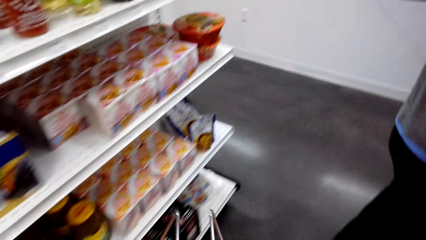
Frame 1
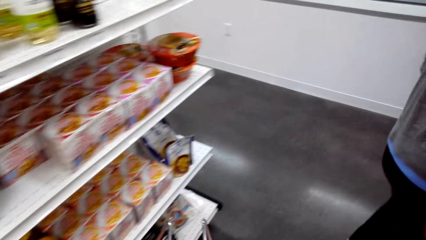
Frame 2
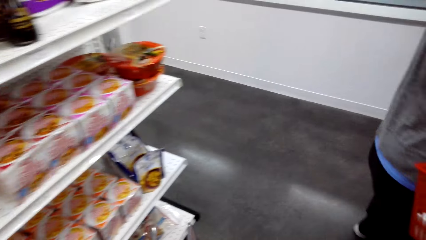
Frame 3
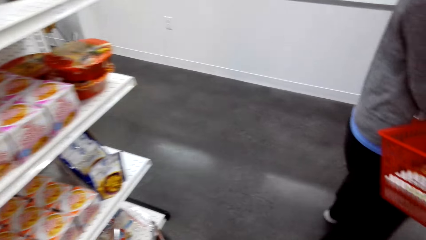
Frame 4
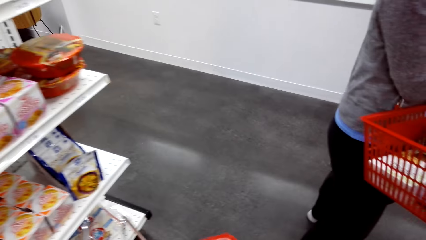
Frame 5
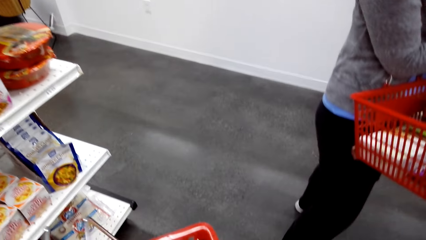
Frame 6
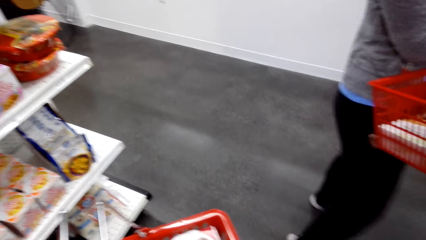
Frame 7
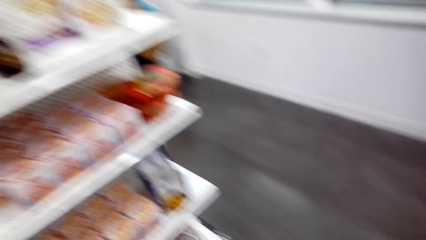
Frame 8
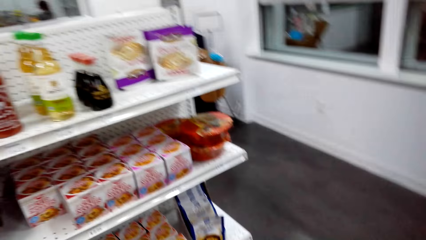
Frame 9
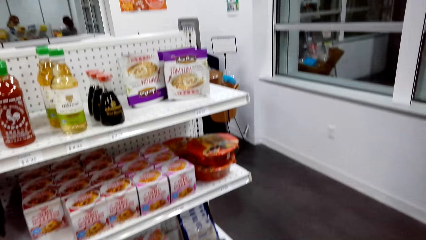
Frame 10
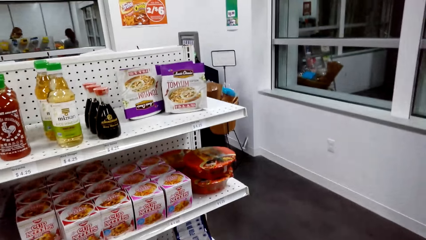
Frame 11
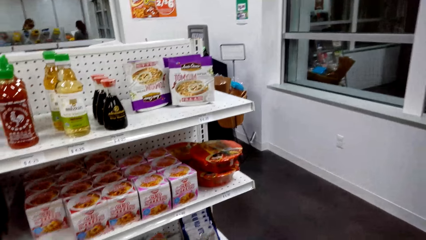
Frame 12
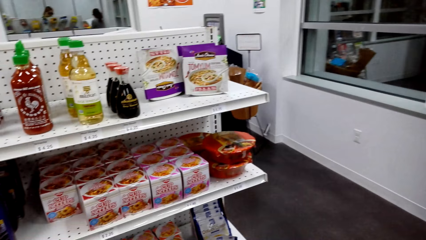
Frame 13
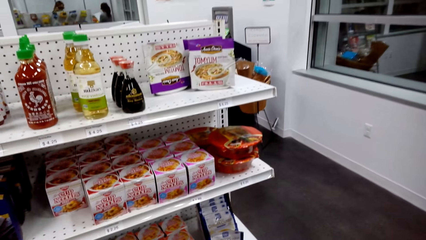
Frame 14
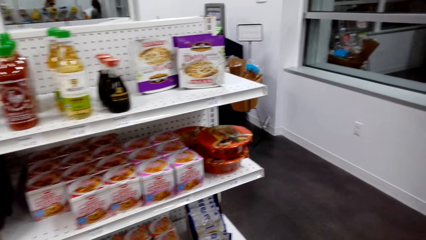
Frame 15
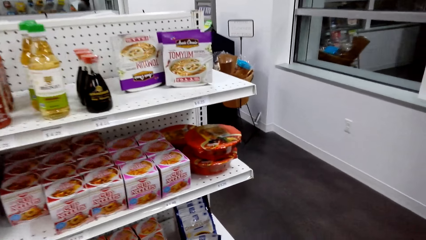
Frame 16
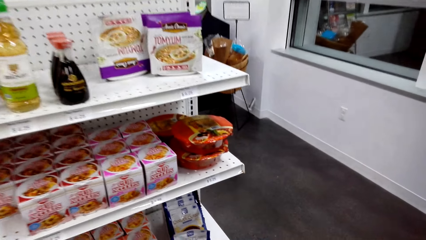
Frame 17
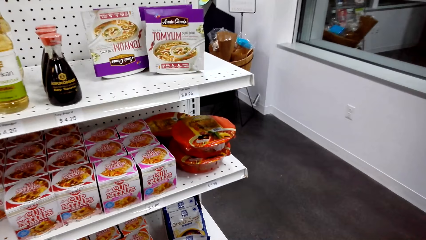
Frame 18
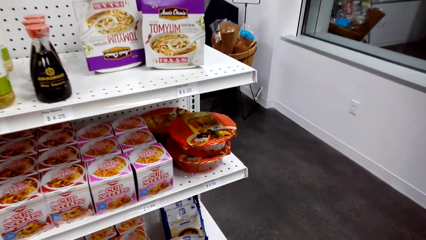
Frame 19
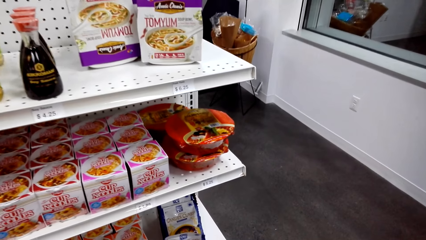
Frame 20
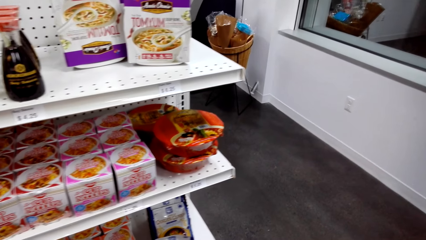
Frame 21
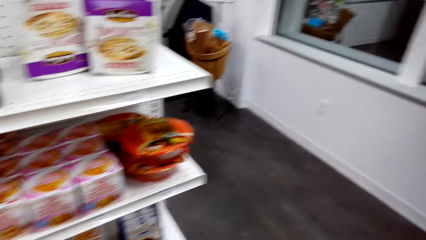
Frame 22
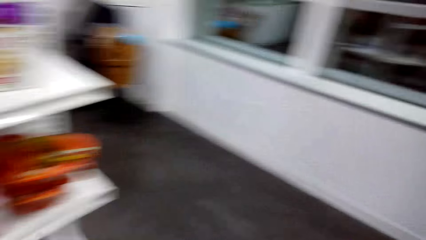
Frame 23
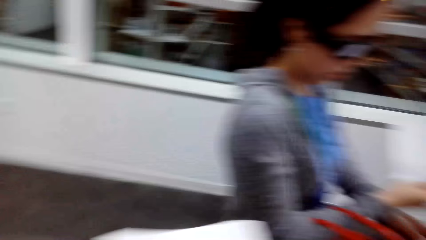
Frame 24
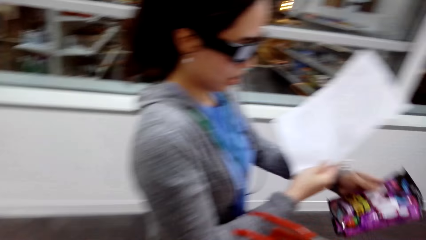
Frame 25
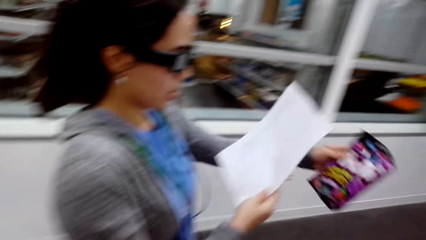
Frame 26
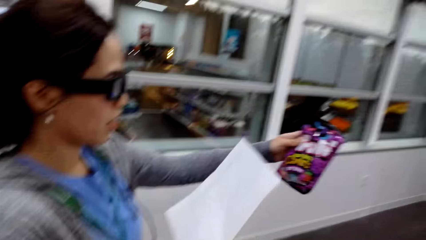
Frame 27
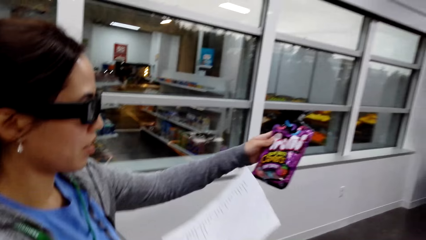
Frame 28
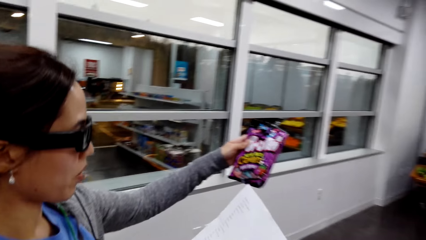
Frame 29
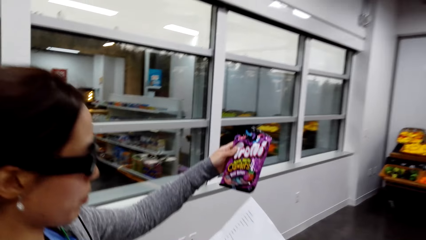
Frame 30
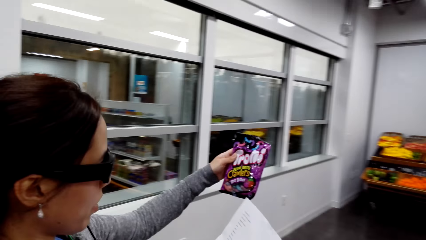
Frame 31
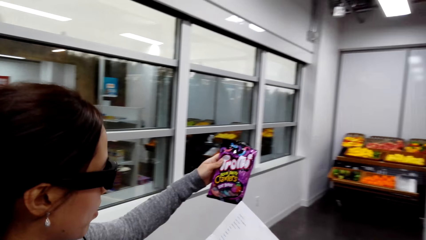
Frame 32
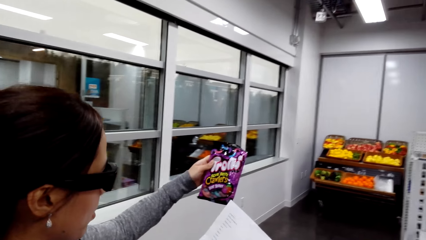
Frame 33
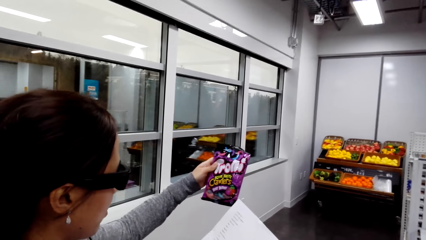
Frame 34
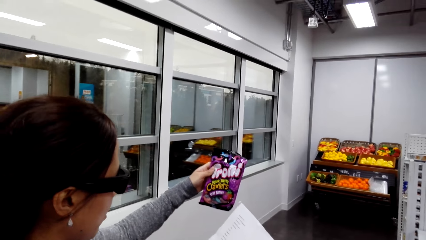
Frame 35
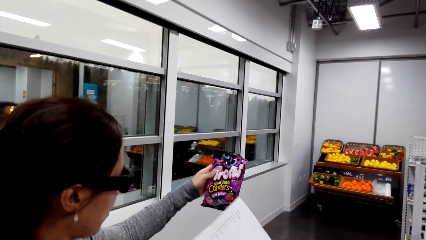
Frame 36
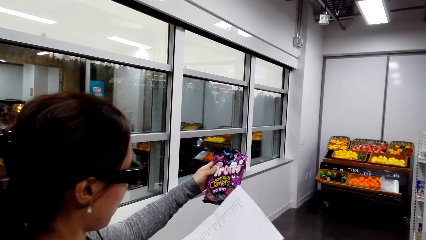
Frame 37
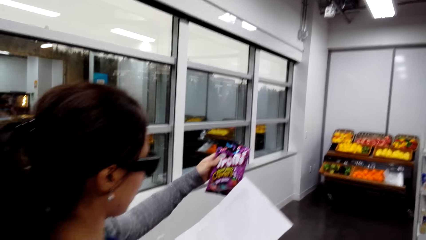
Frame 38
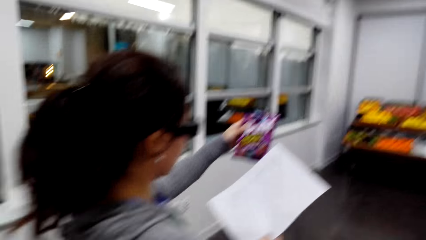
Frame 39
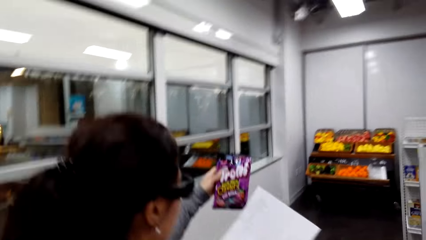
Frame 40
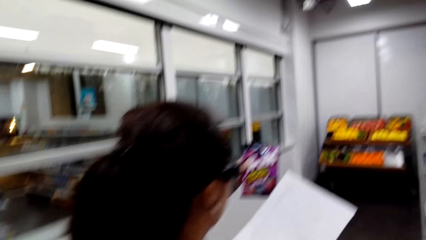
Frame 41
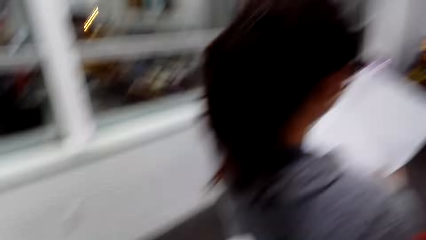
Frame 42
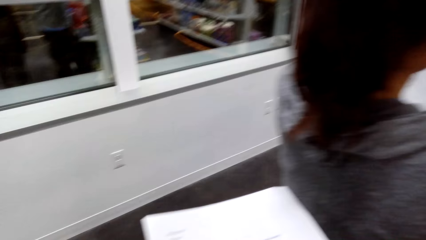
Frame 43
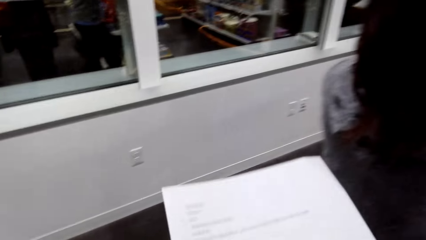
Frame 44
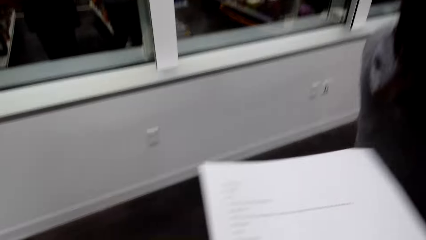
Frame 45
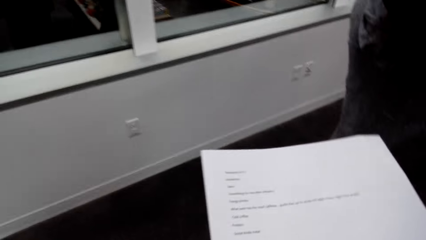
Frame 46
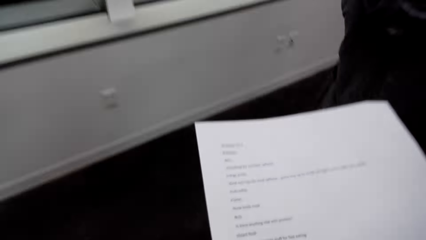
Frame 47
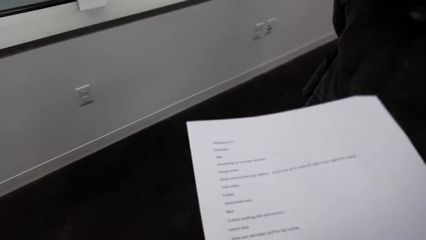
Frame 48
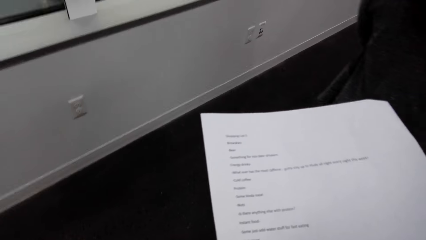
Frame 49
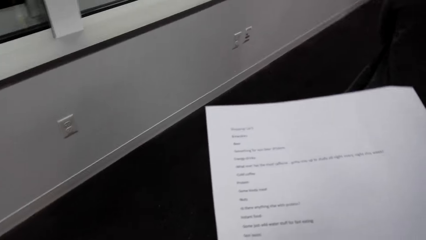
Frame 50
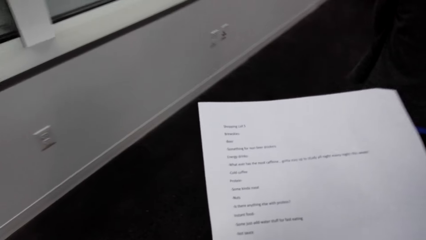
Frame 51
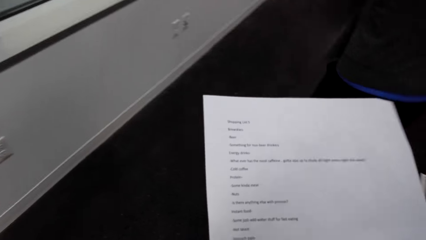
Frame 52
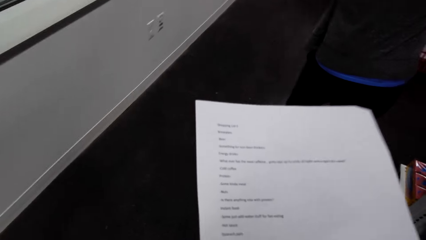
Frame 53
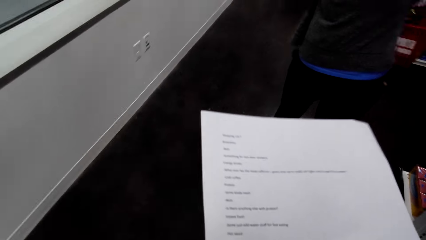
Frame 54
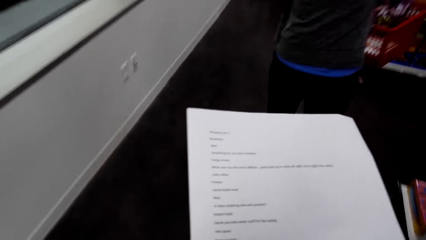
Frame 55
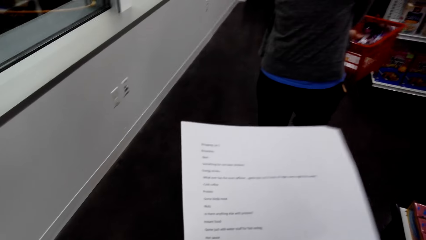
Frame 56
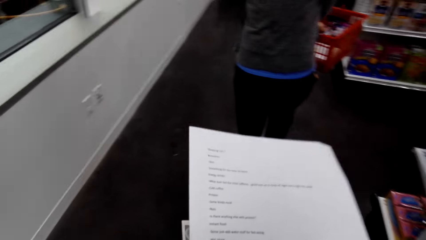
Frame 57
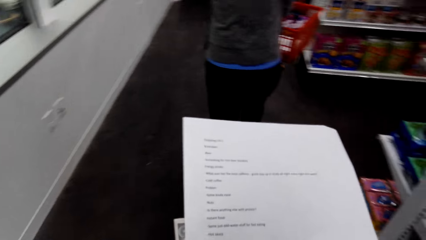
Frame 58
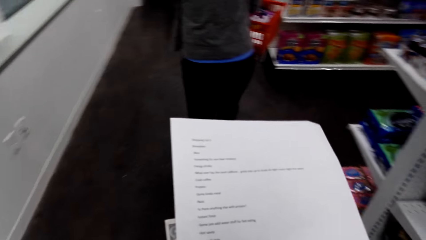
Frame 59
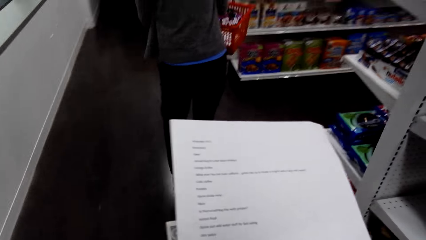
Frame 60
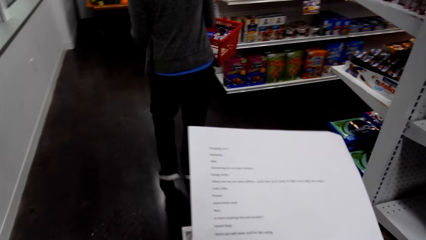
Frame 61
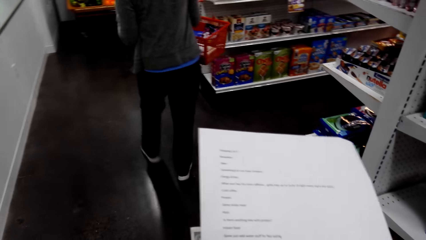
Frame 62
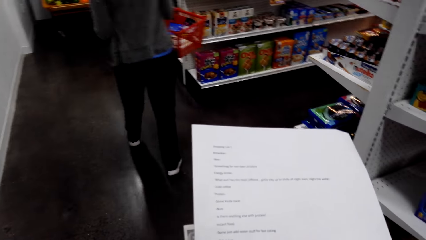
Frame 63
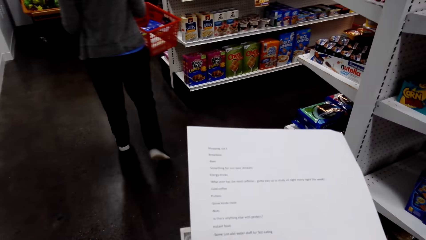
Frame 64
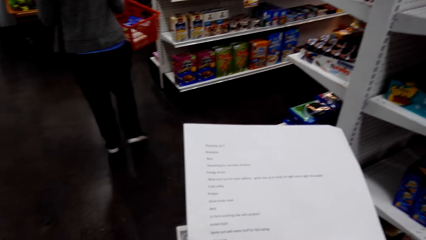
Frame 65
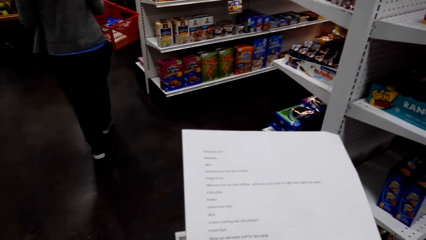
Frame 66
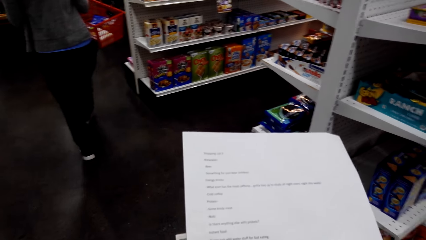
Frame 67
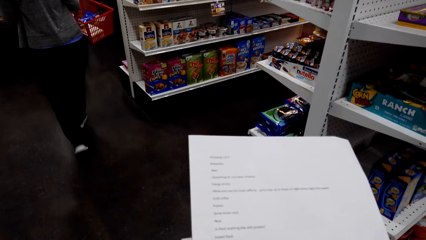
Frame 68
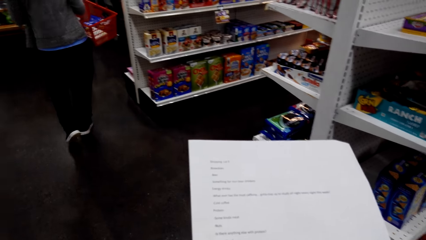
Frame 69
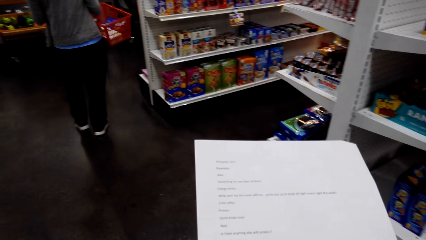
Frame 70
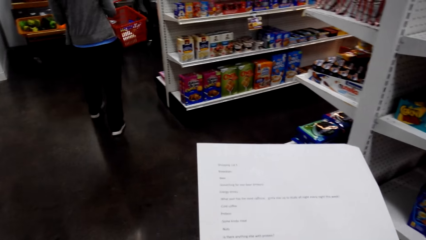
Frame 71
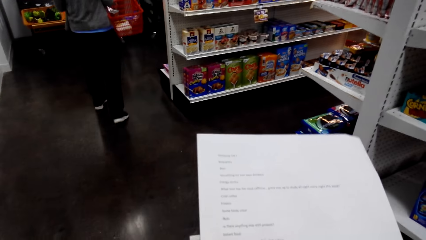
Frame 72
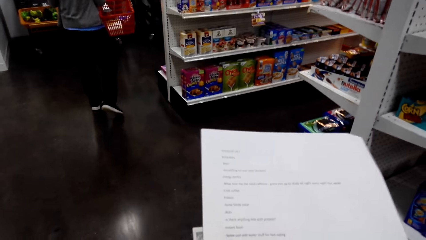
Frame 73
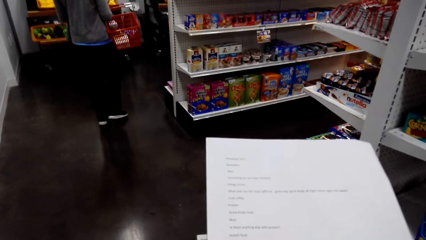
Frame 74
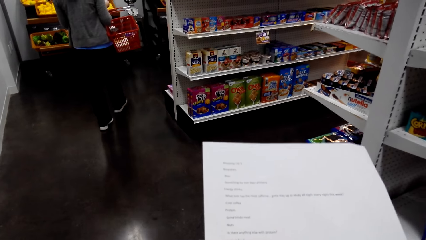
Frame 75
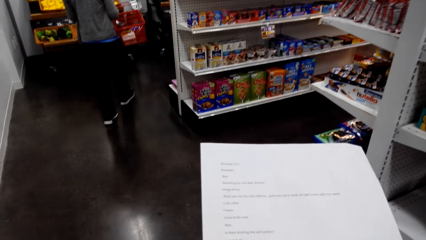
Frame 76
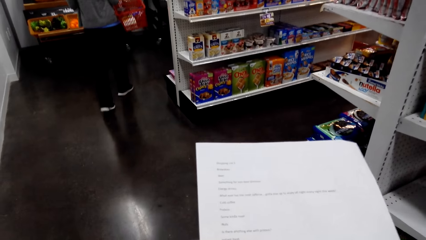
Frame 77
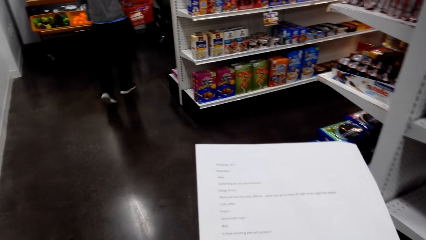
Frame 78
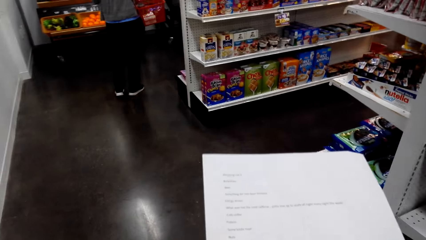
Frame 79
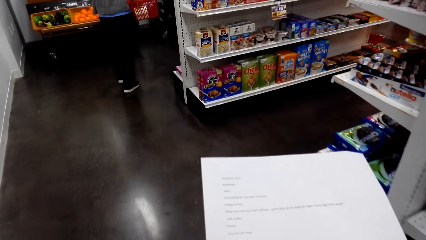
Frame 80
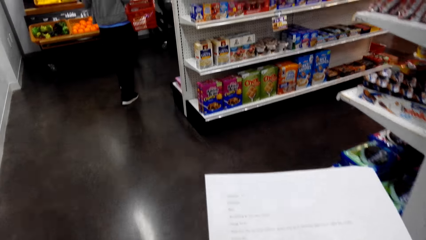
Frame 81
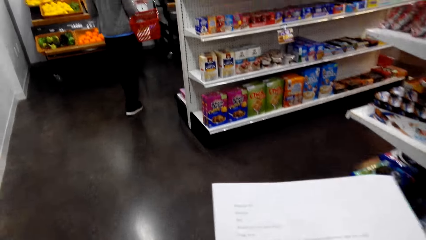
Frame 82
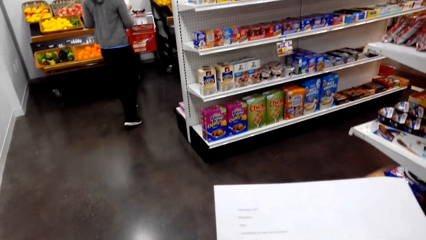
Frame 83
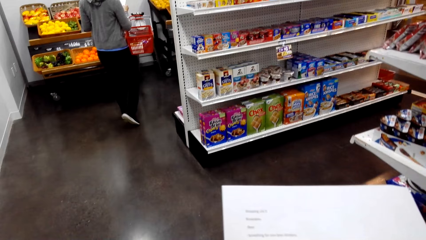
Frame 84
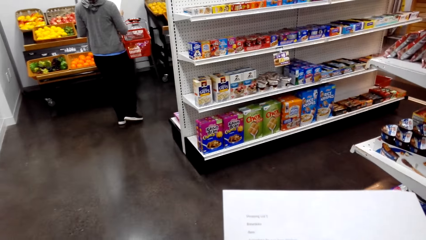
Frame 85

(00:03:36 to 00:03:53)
The camera wearer views items on a supermarket shelving. They stand beside the shelf. A woman lifts a snack packet and holds the packet of snacks. The camera wearer views the list paper in the hands. The woman walks around in the supermarket.
